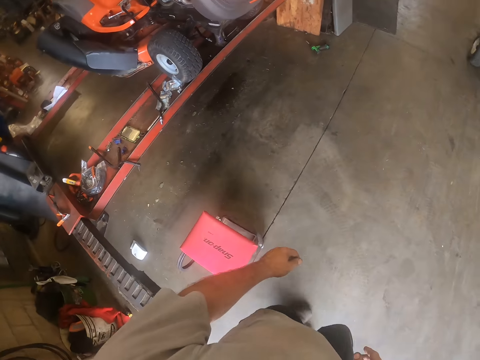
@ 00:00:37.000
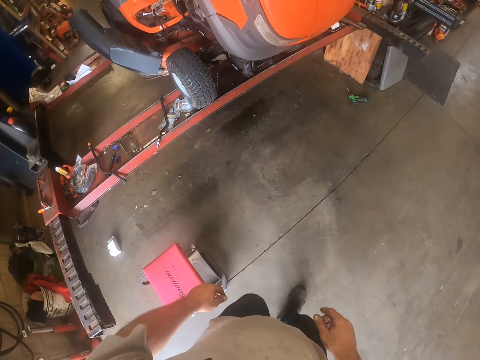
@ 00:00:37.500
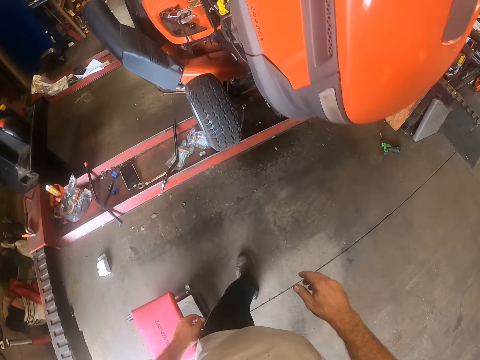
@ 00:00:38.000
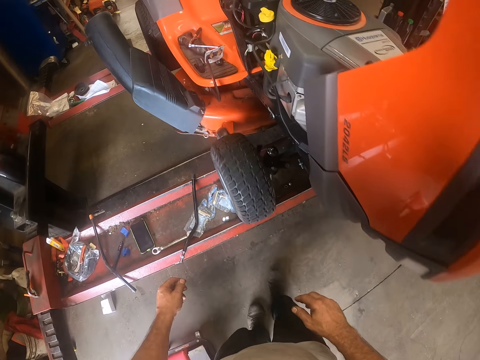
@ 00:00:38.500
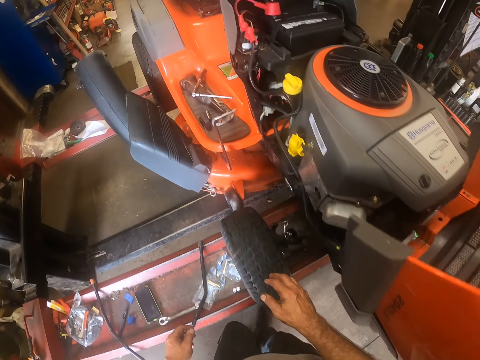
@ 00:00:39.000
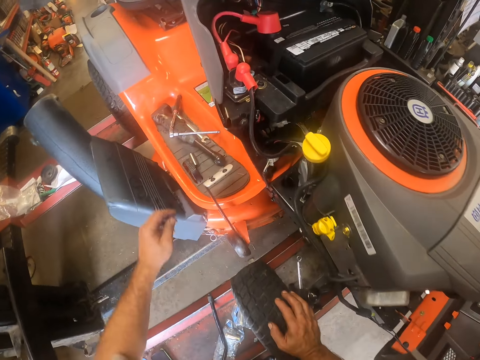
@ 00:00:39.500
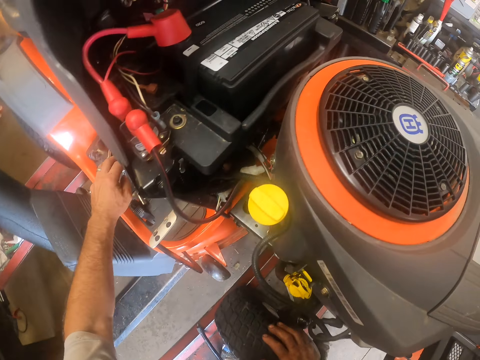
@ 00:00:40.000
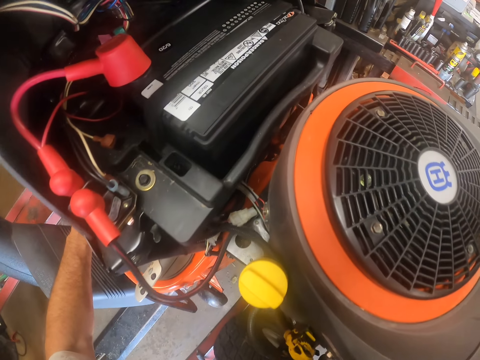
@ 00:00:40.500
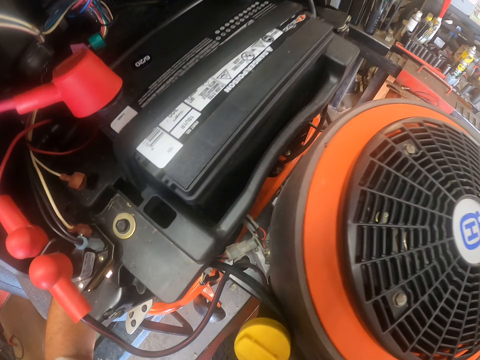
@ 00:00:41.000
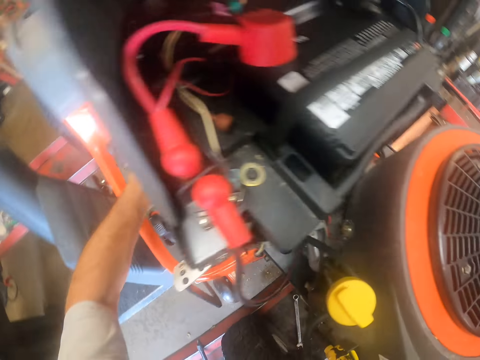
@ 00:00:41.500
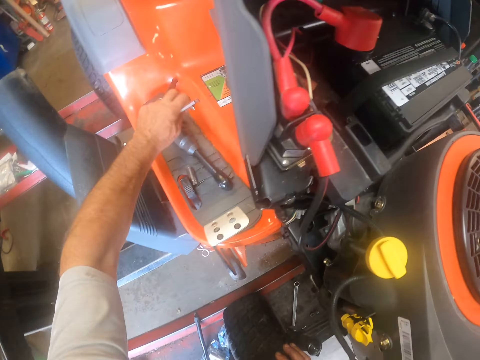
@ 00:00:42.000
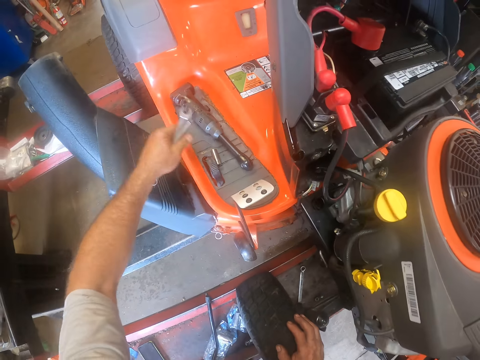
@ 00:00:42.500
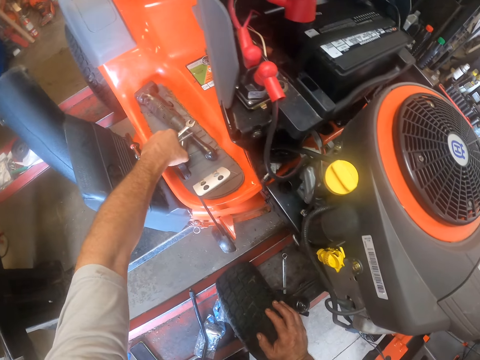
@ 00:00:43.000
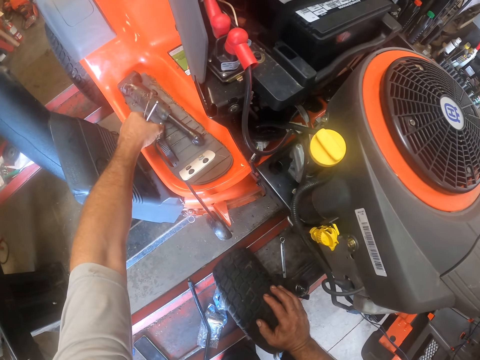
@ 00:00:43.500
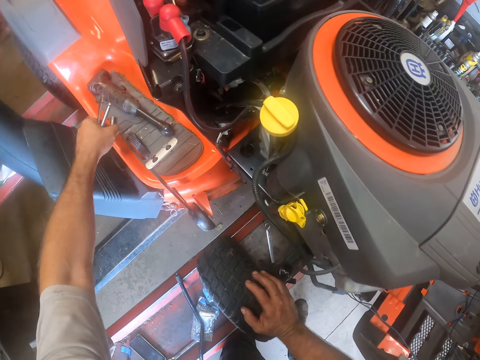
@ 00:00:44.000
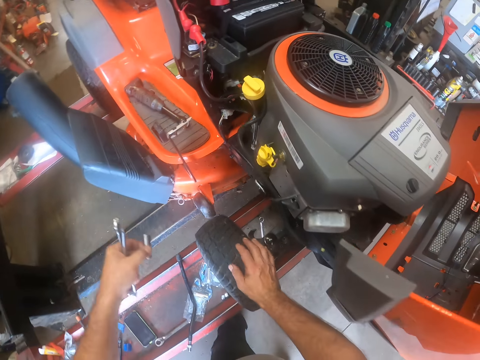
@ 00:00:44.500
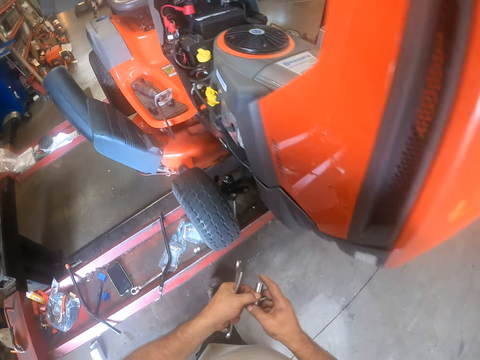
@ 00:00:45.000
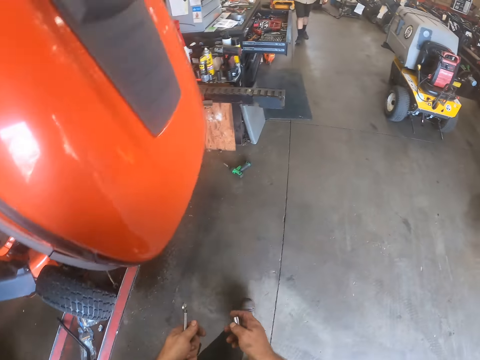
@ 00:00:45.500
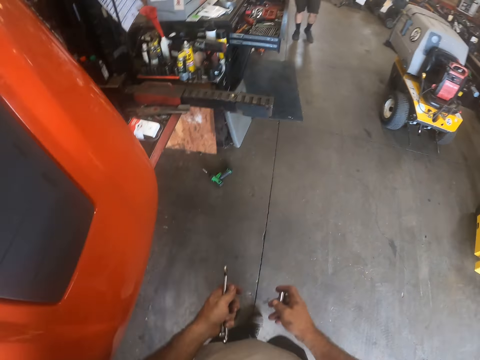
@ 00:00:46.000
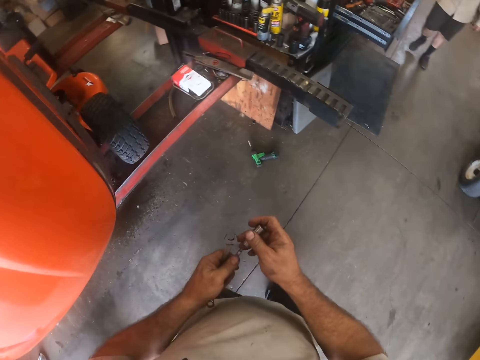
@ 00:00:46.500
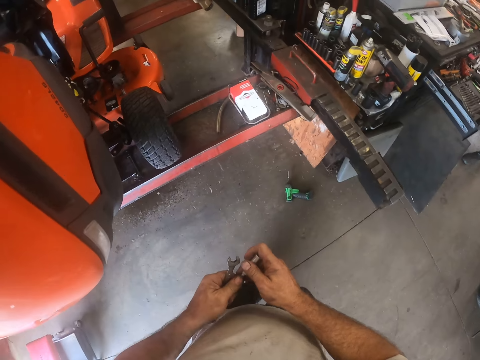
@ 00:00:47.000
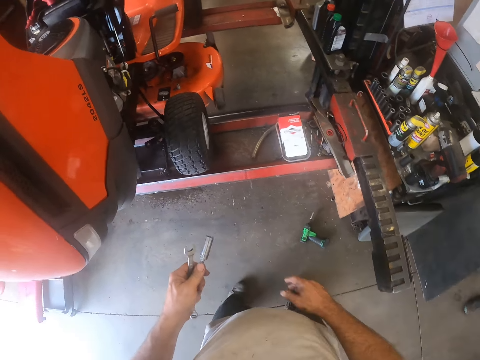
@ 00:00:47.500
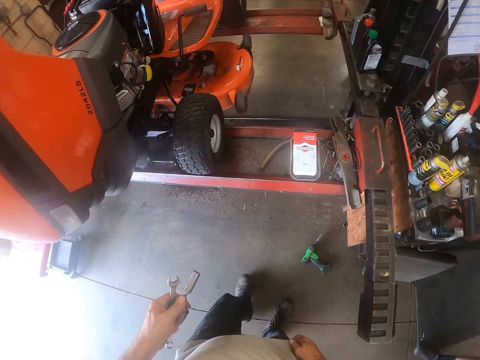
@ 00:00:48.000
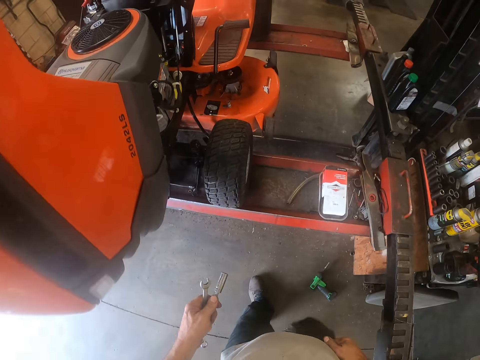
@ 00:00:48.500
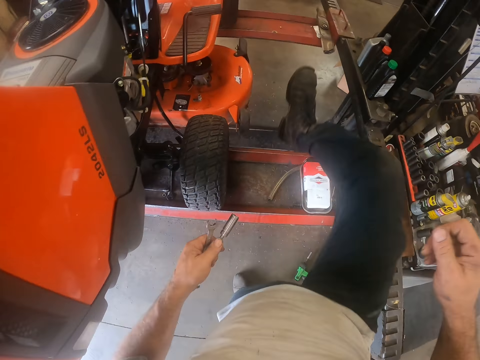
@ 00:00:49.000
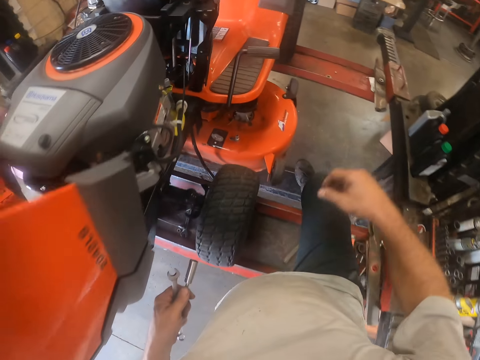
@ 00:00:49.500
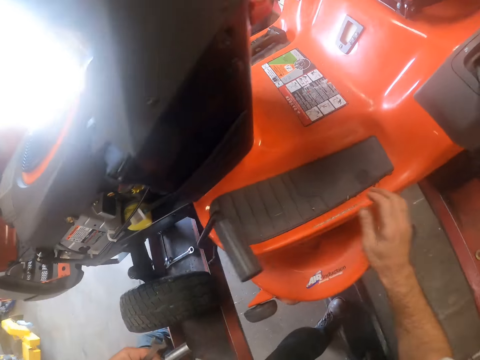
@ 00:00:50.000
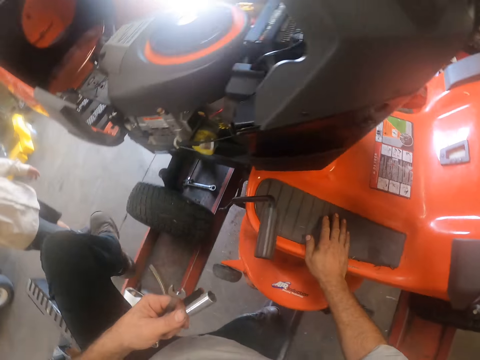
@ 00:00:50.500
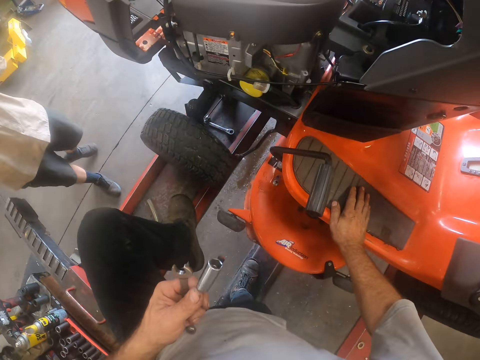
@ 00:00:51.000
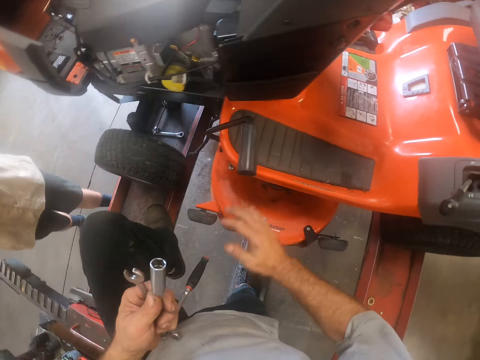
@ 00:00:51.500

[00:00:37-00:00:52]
The camera wearer puts his right hand on a lawn tractor tire. He picks up a spanner from the lawn tractor with his left hand. He picks up a bolt grip from the lawn tractor with his left hand. He passes the bolt grip to his right hand. He passes the bolt grip to his left hand. He touches his cloth. He crosses over a workshop lift. He puts his right hand on the lawn tractor.

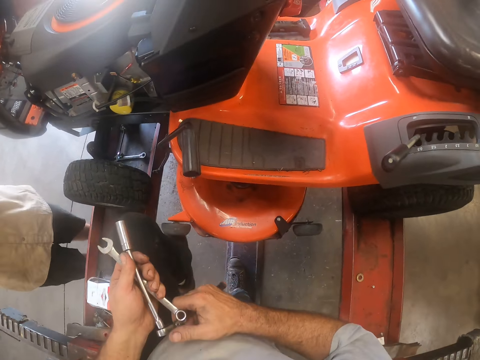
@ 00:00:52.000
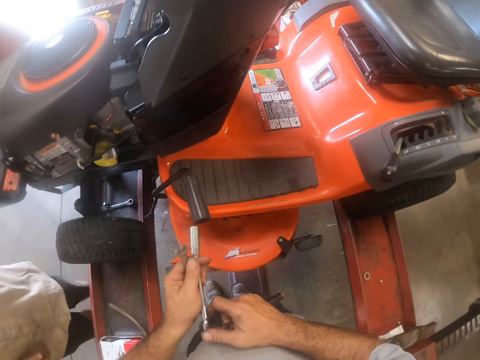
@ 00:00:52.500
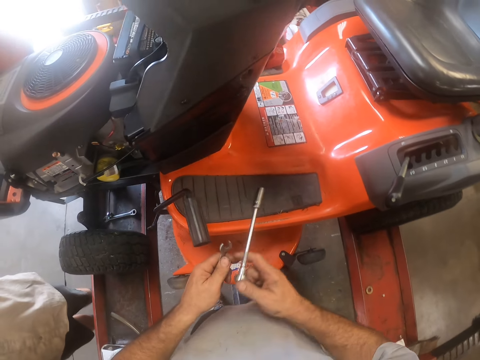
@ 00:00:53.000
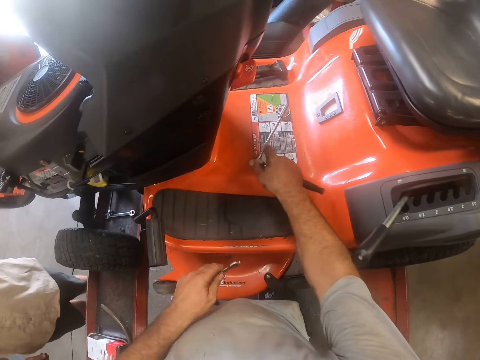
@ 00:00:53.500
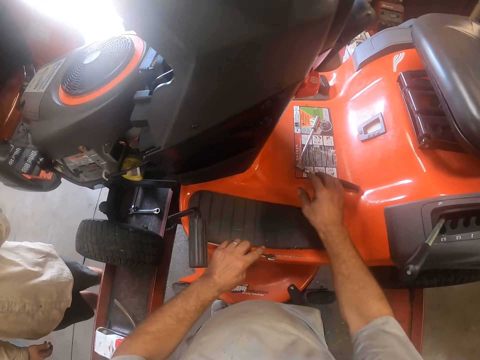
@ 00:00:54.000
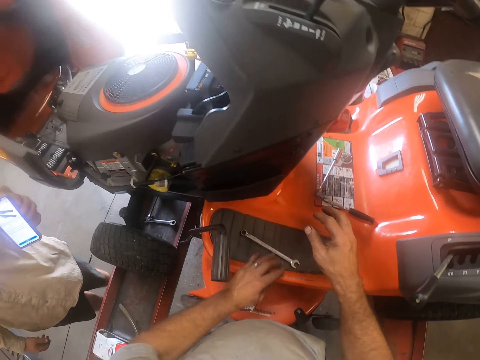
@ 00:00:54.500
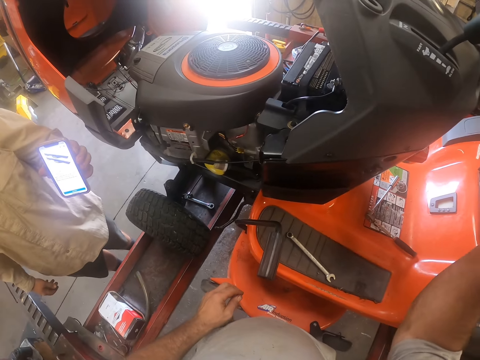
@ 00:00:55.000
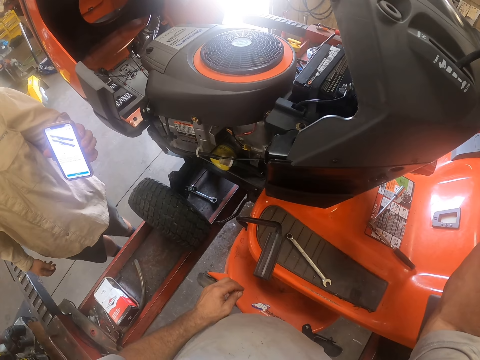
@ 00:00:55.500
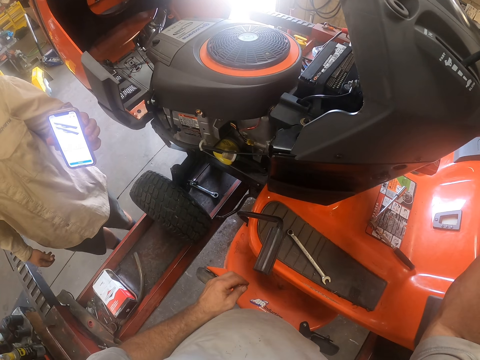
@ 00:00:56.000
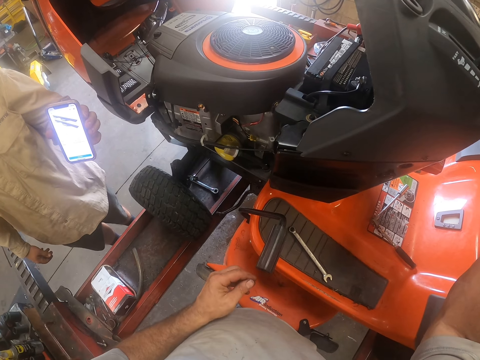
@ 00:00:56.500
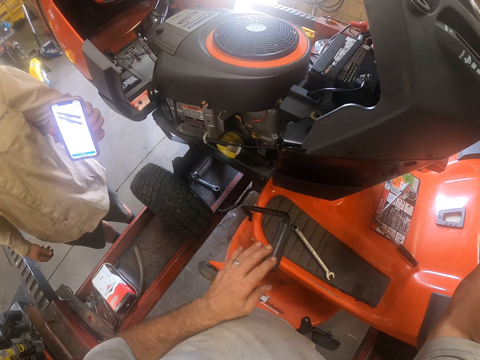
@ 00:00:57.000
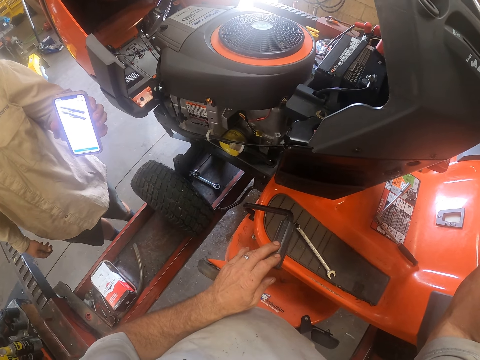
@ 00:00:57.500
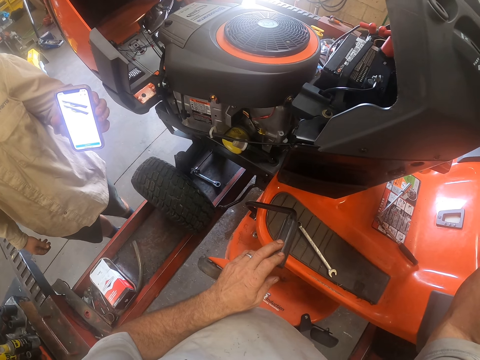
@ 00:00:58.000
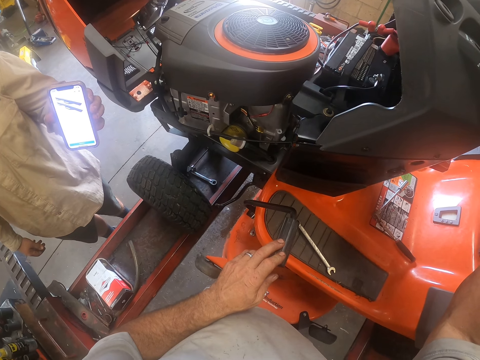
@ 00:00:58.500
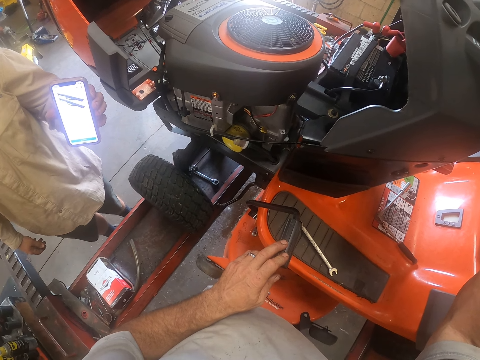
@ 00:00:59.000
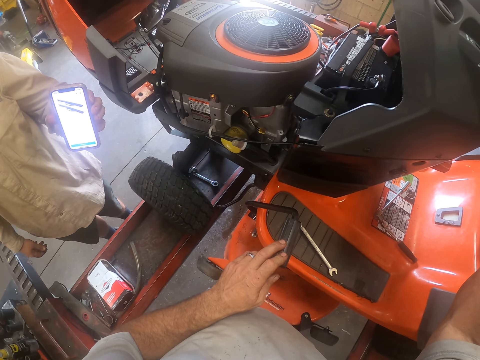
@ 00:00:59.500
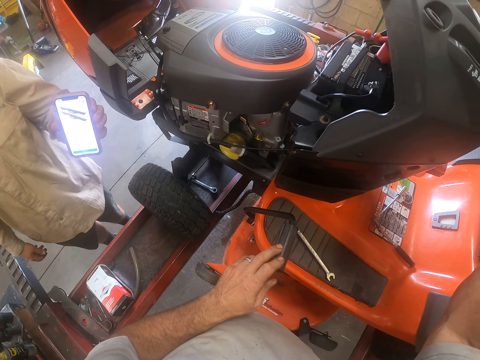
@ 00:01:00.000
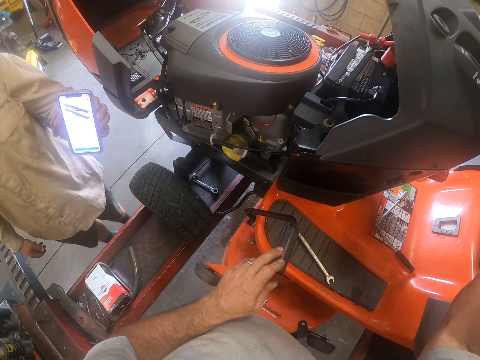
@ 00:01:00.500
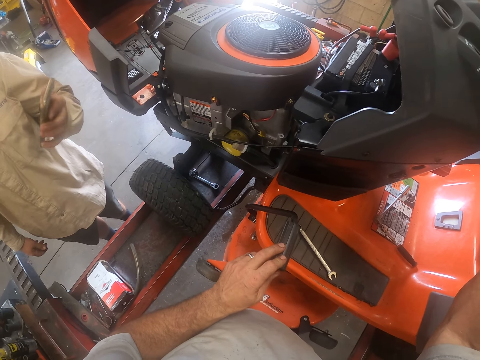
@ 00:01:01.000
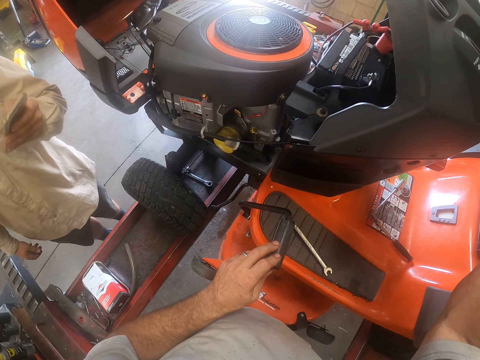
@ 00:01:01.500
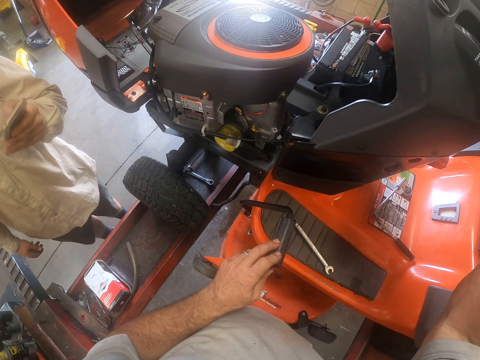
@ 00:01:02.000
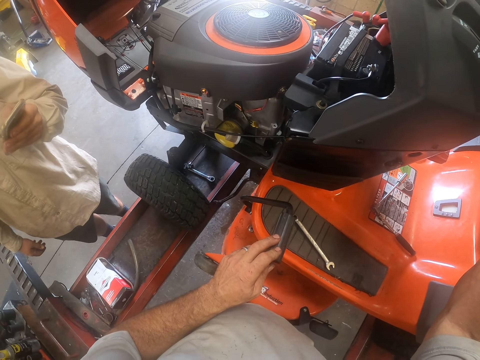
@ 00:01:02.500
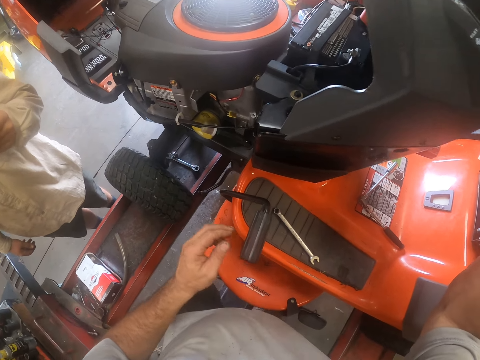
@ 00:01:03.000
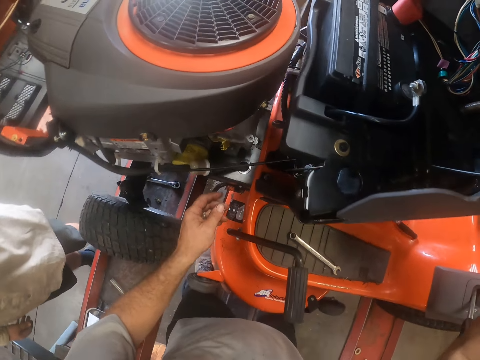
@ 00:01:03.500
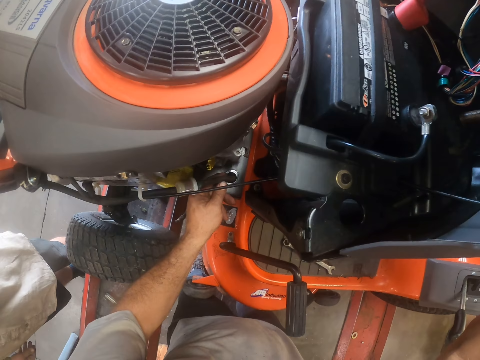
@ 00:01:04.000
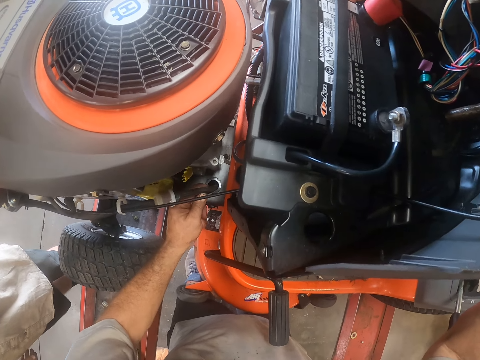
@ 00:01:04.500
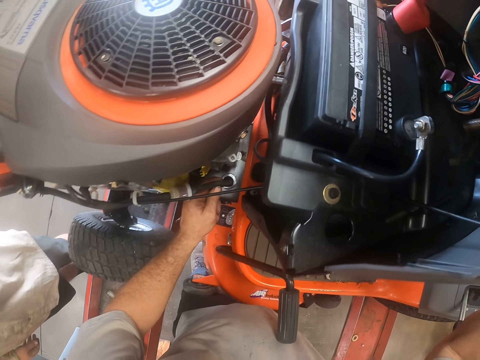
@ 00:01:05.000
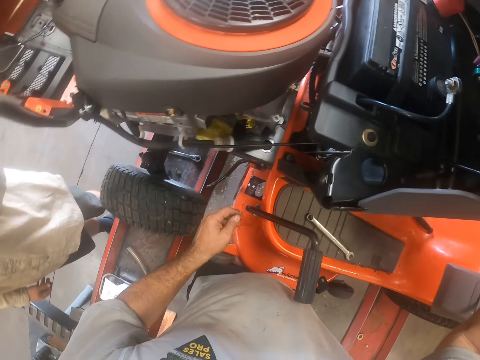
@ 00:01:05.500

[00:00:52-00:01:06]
The camera wearer passes a bolt spanner and a torque wrench to his right hand. He drops the bolt spanner and torque wrench on the lawn tractor. He drops the spanner on the lawn tractor. He touches his head. He looks at a phone with a man. He raises his hands. The man operates the phone. The camera wearer touches a hose in the lawn tractor with his left hand.
